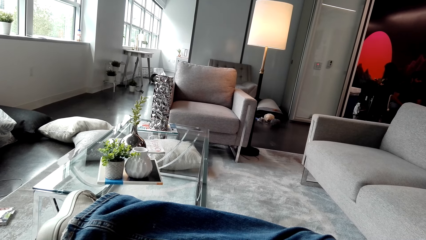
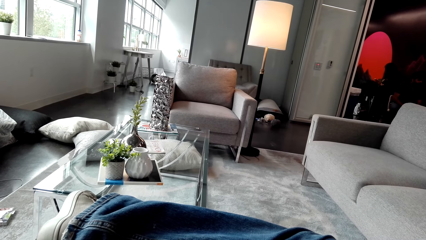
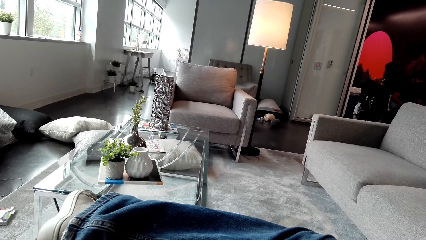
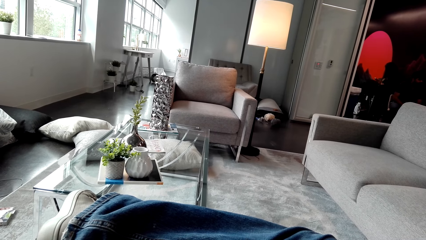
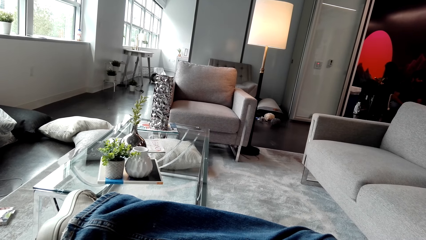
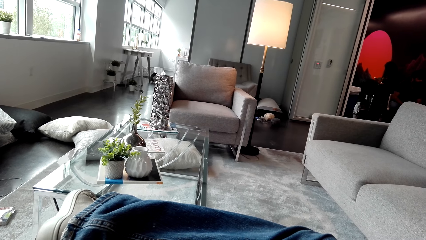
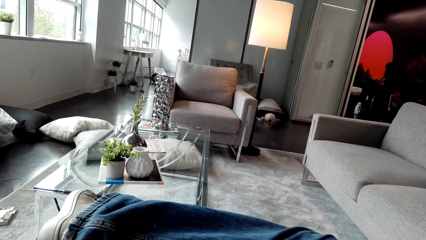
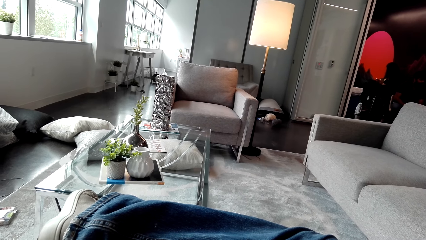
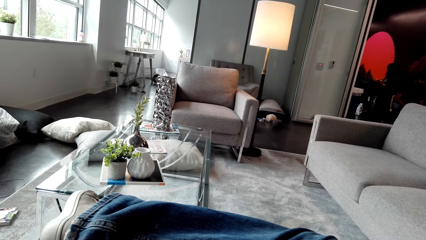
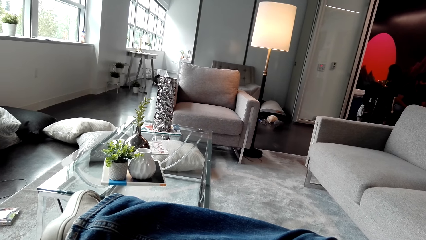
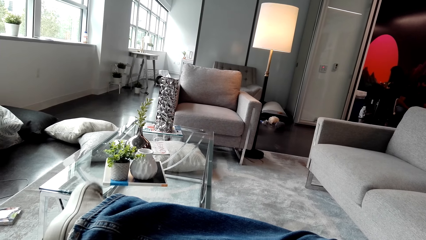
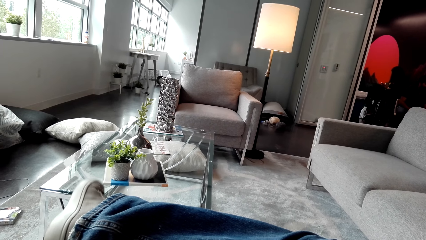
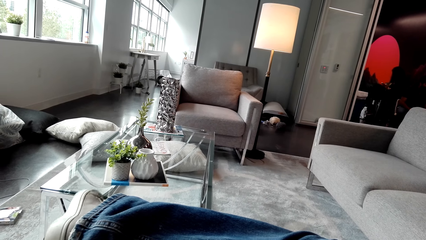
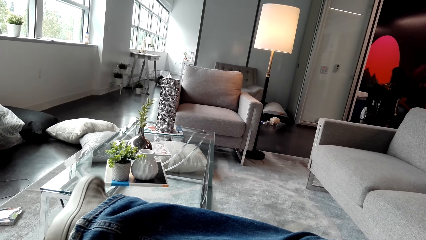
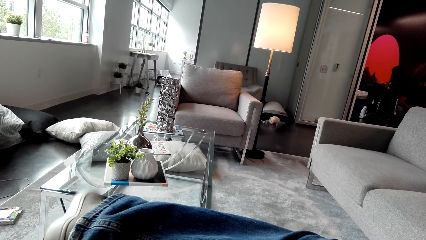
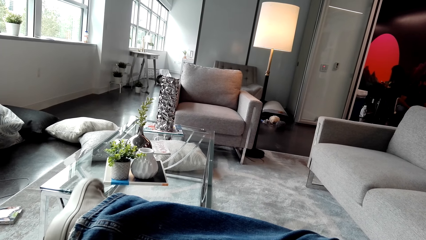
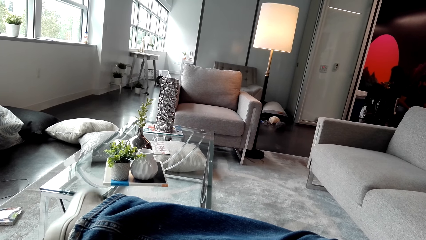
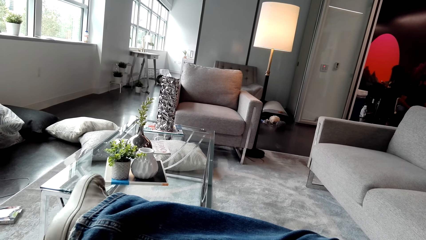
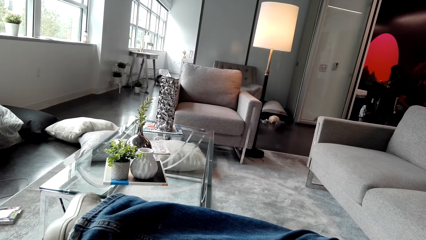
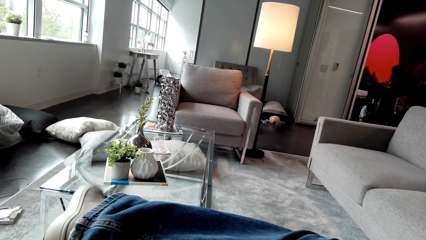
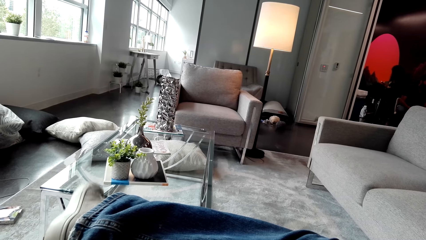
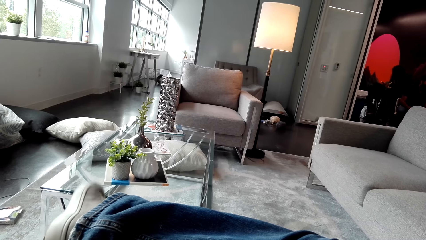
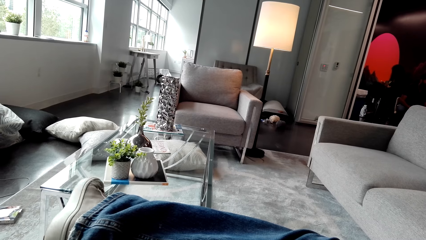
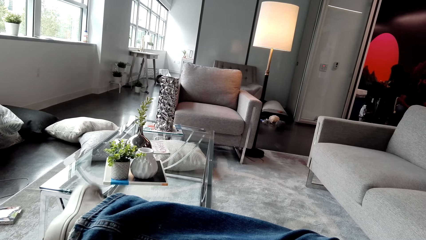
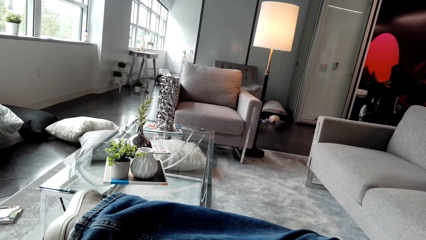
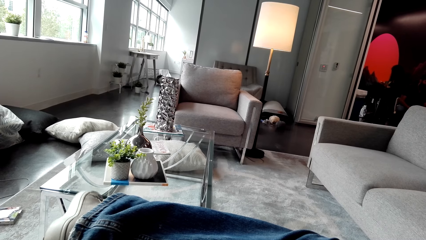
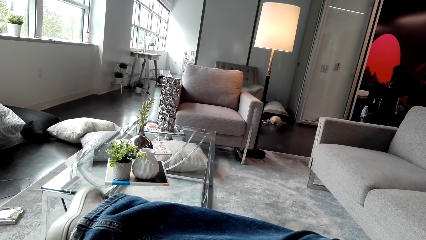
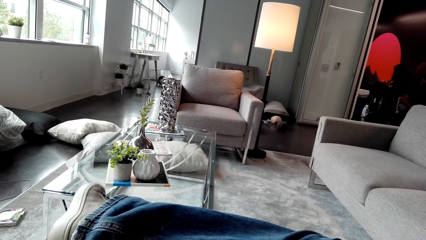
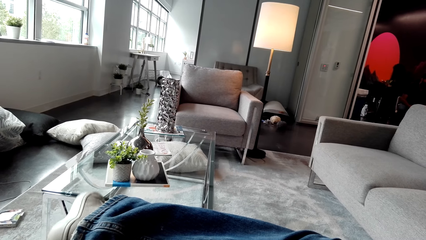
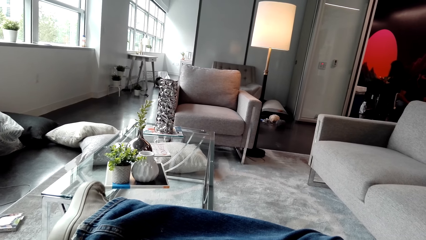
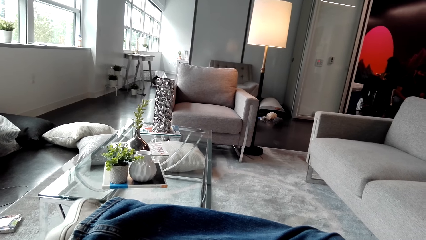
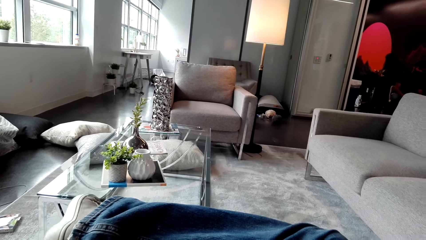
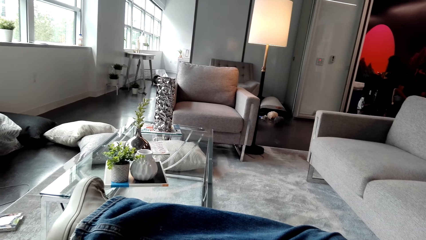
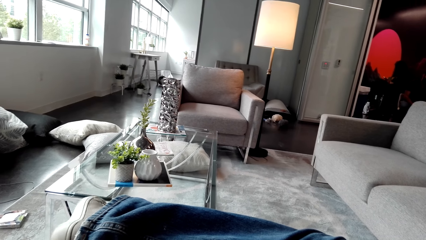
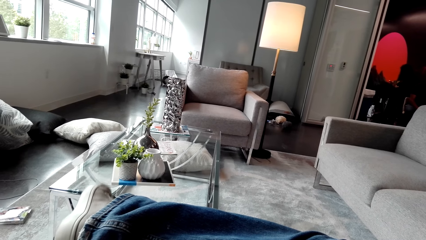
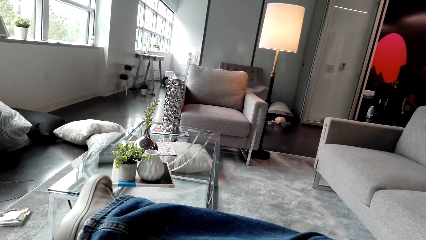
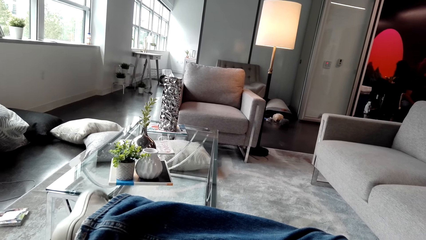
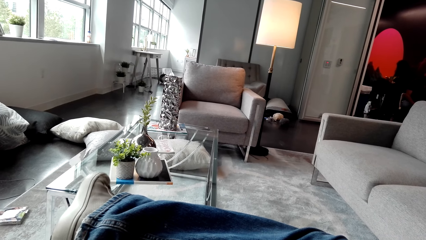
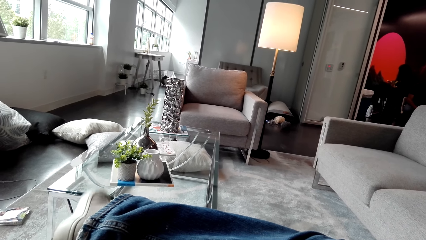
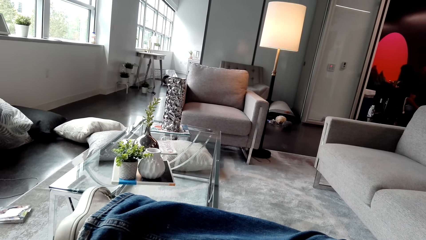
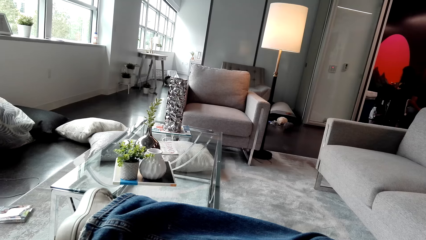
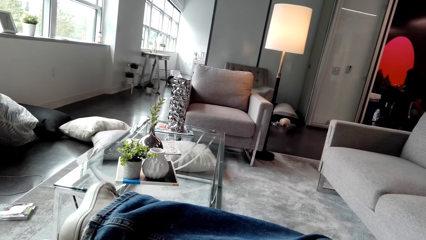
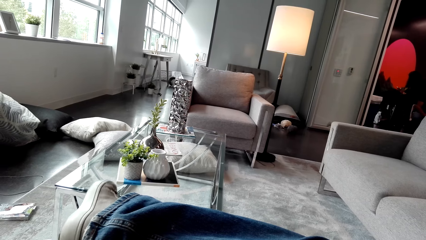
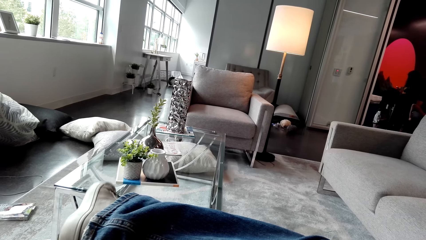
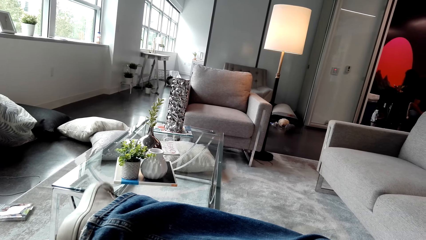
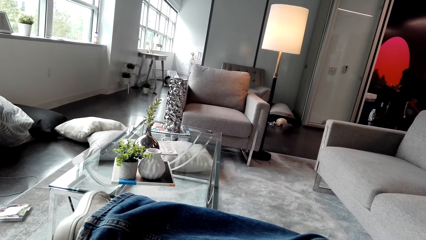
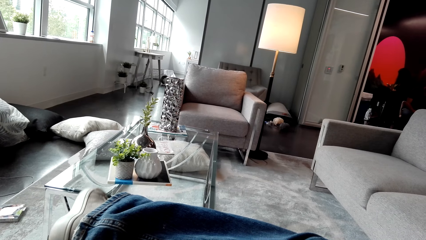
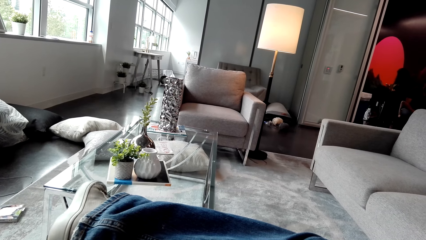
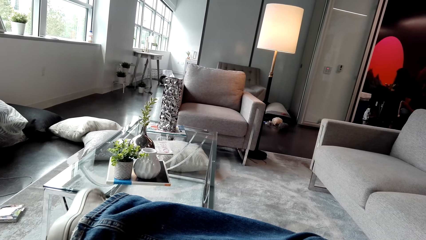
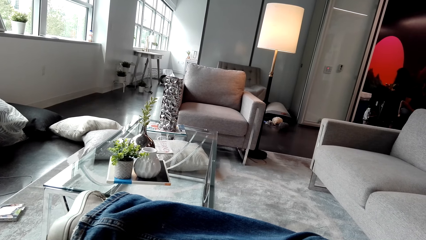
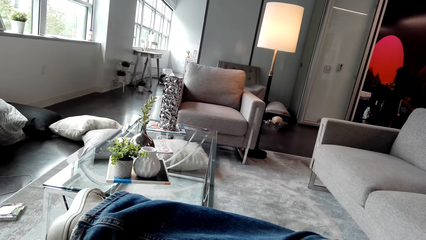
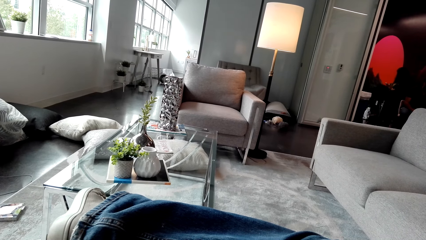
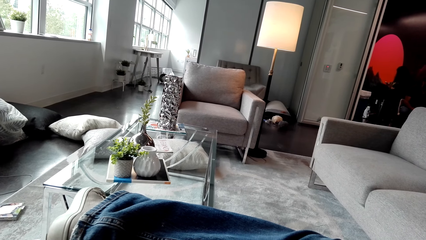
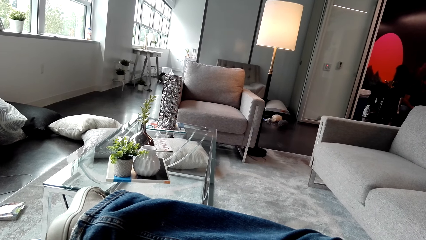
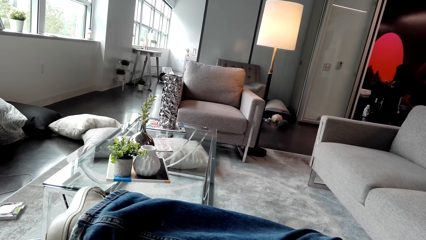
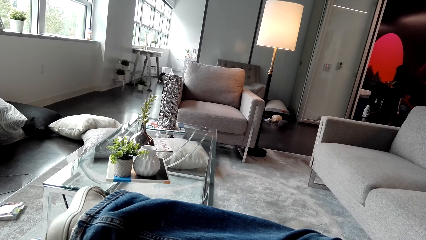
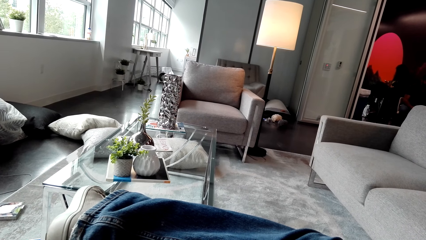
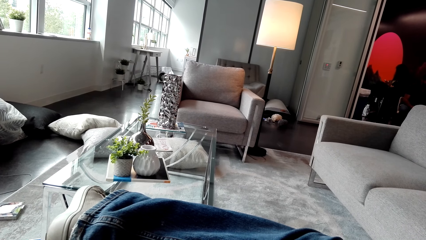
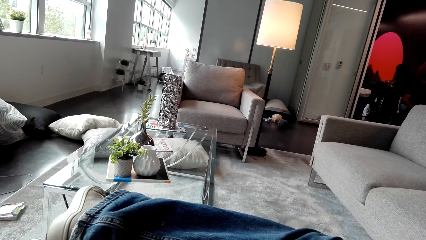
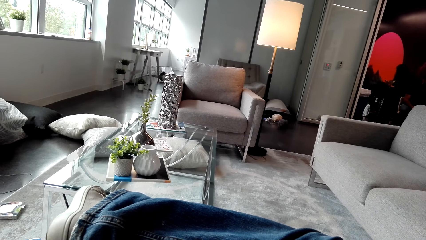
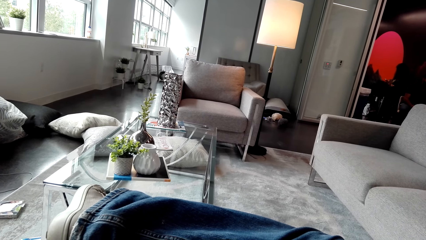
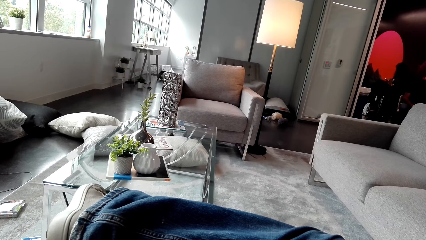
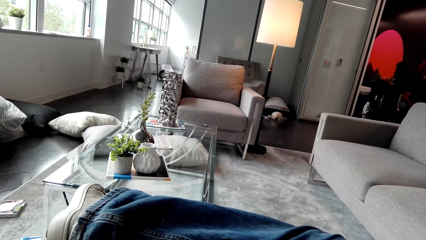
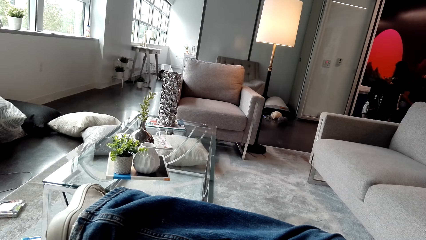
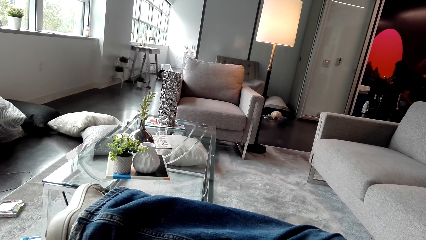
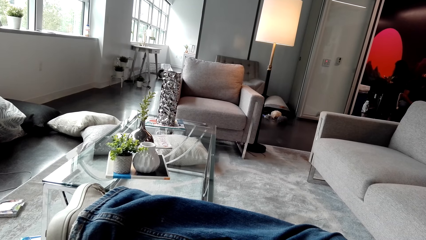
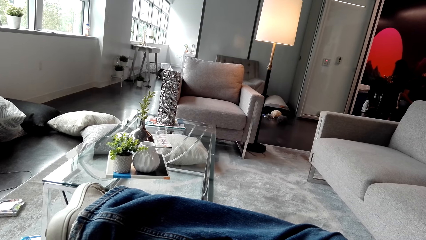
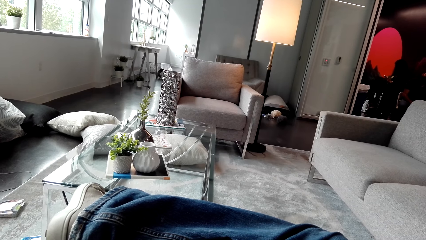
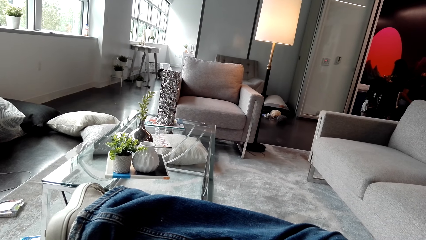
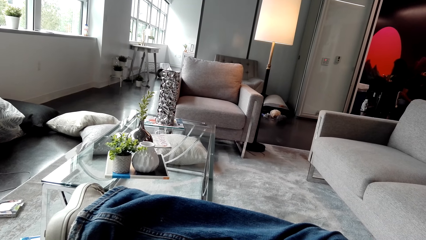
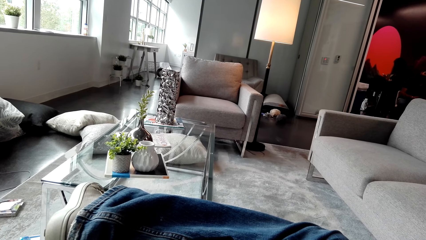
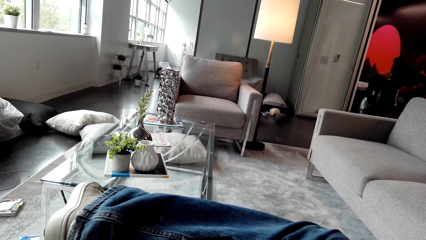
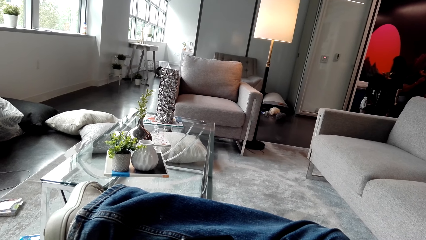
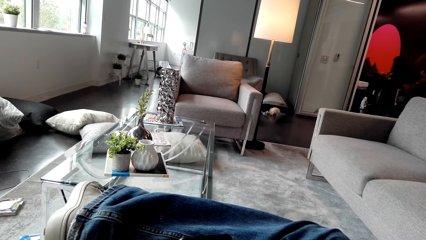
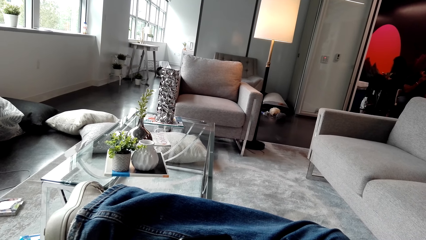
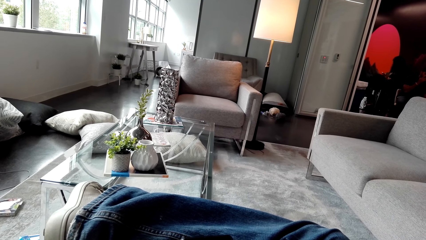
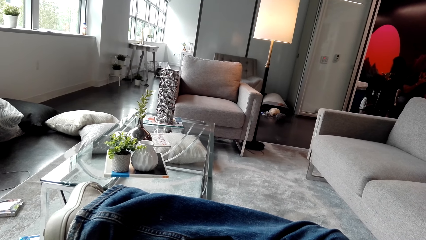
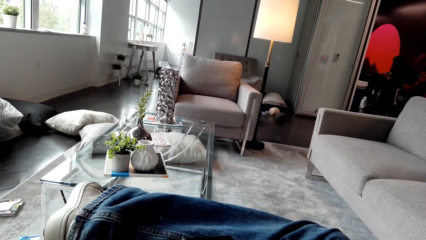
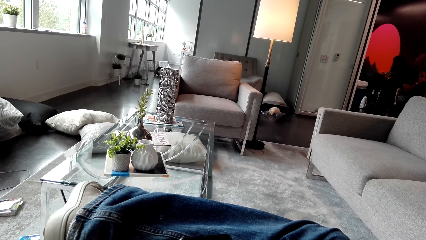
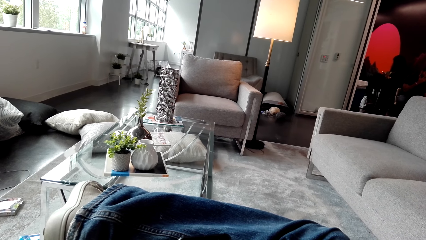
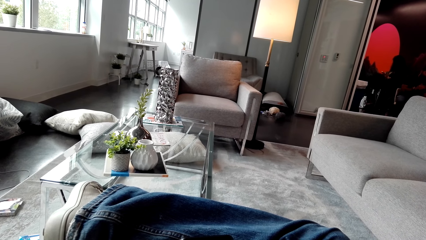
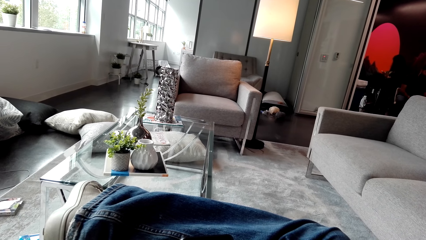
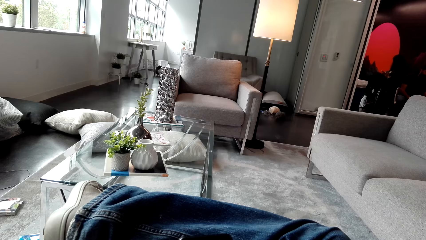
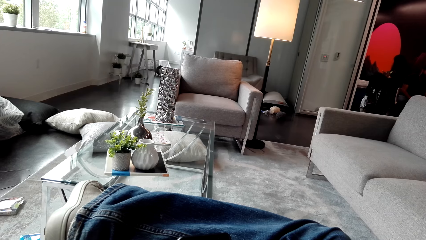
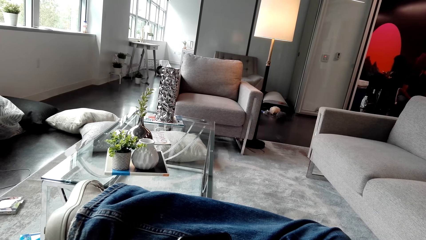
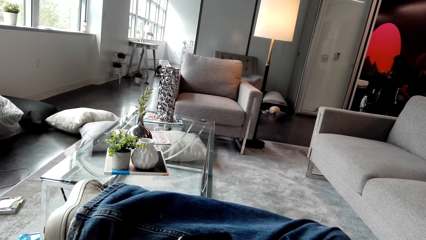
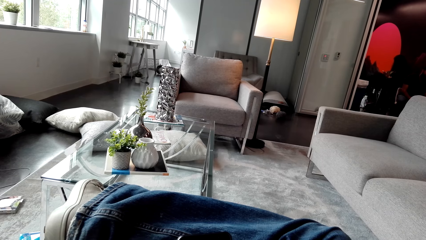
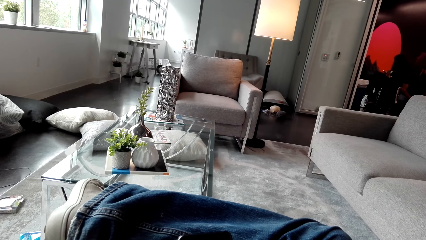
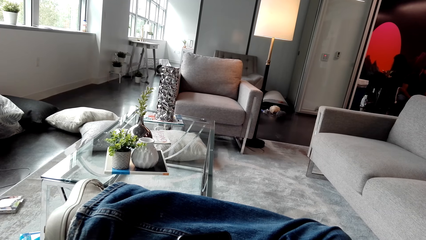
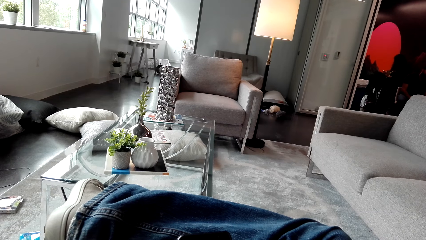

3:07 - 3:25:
The camera wearer shakes his right foot.
